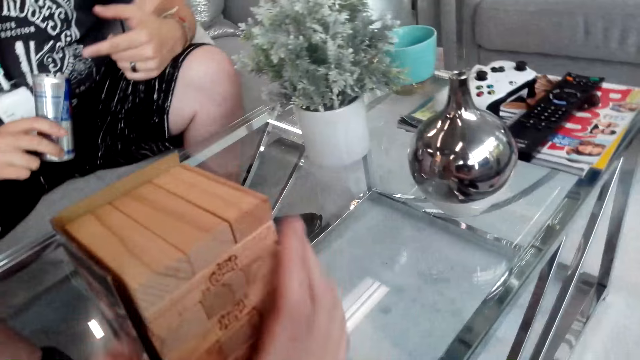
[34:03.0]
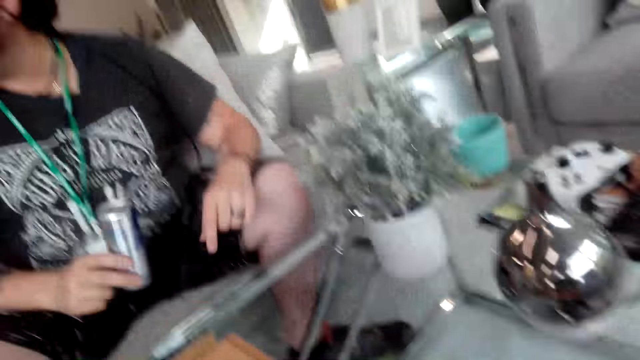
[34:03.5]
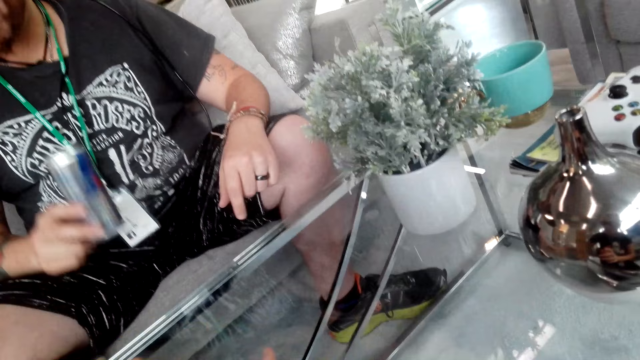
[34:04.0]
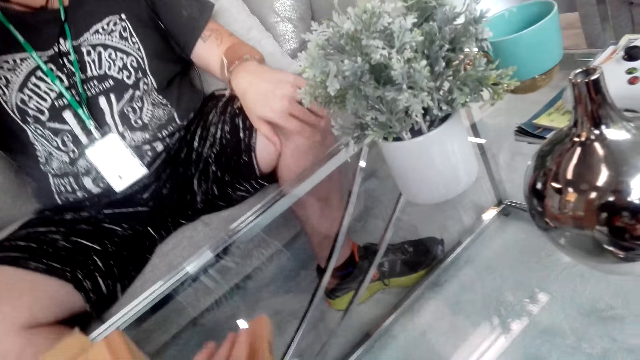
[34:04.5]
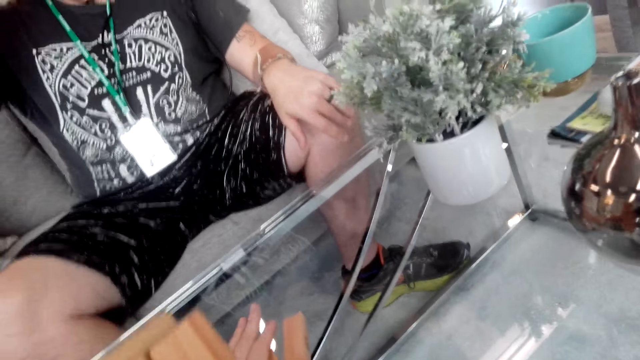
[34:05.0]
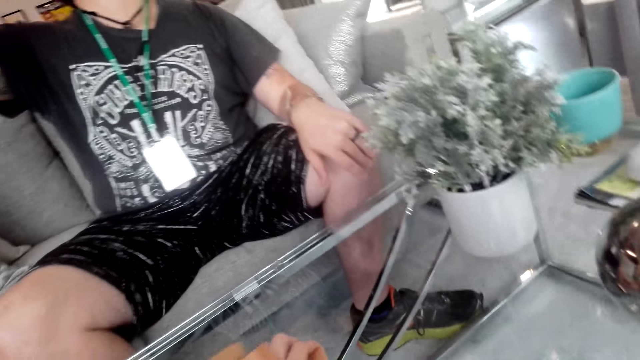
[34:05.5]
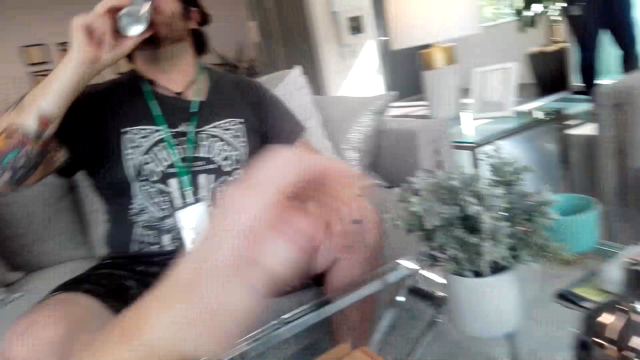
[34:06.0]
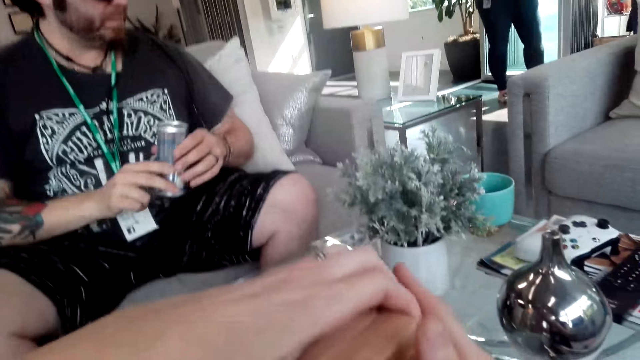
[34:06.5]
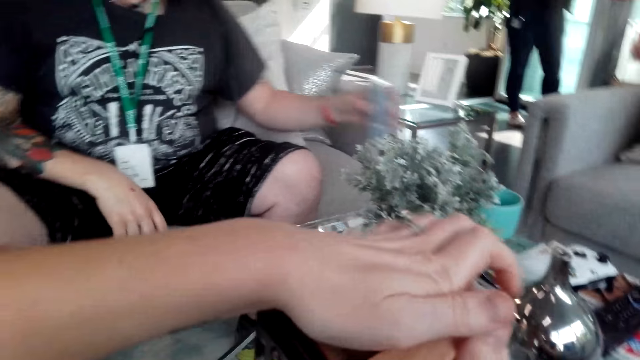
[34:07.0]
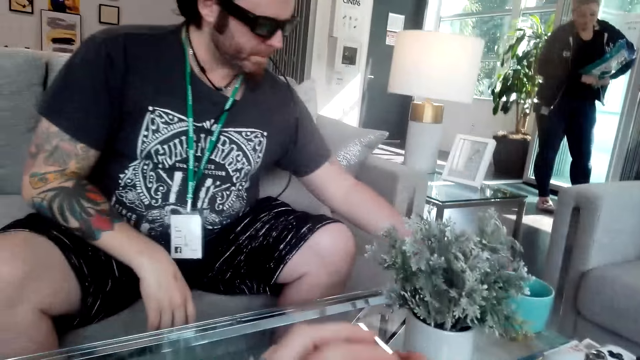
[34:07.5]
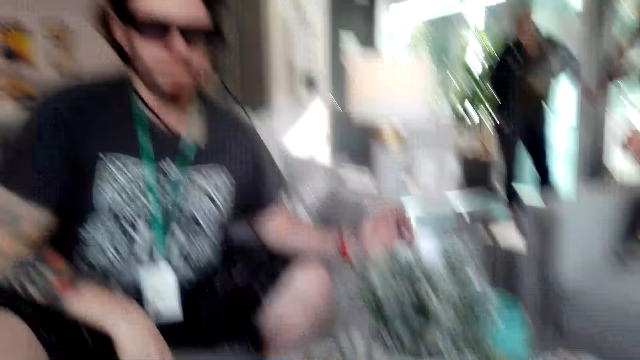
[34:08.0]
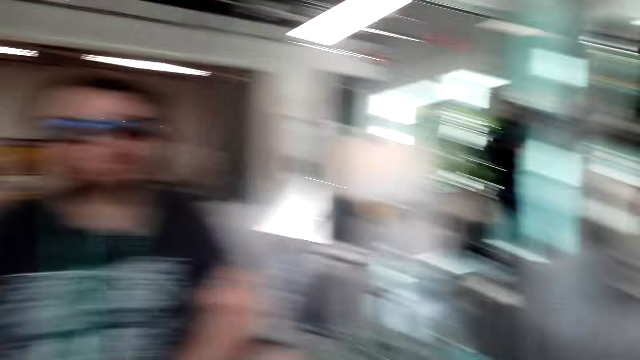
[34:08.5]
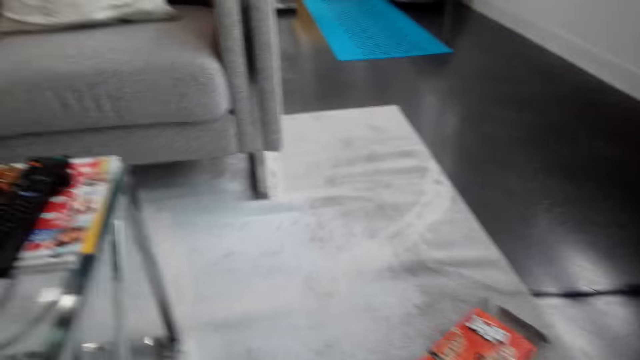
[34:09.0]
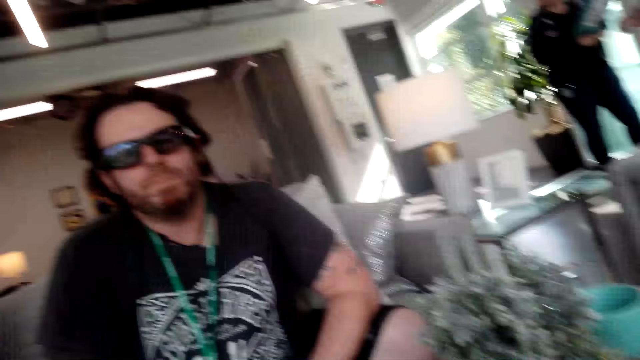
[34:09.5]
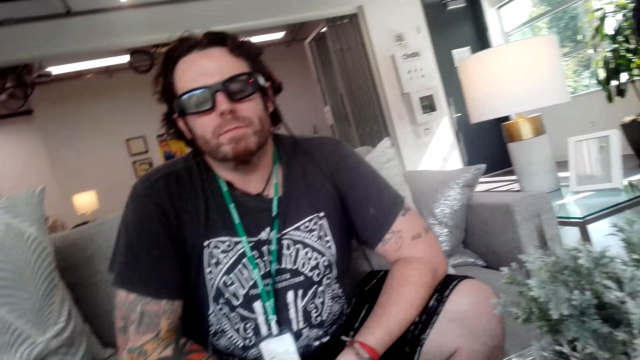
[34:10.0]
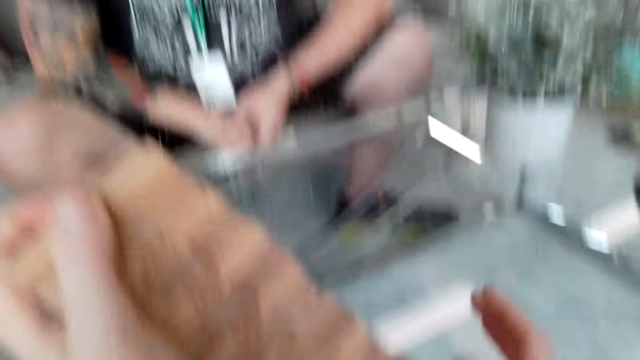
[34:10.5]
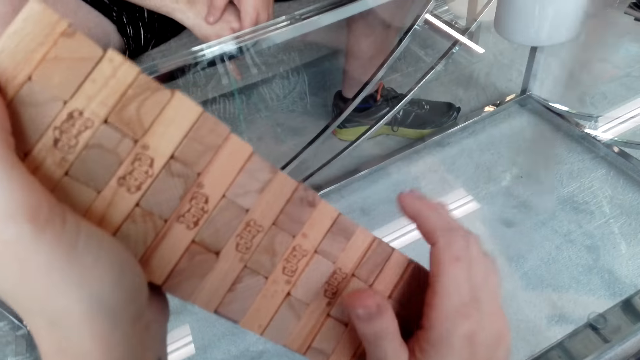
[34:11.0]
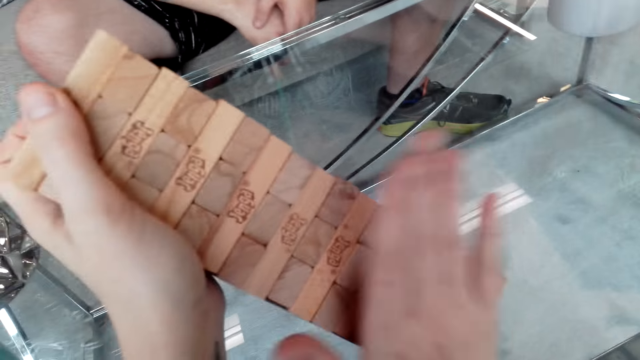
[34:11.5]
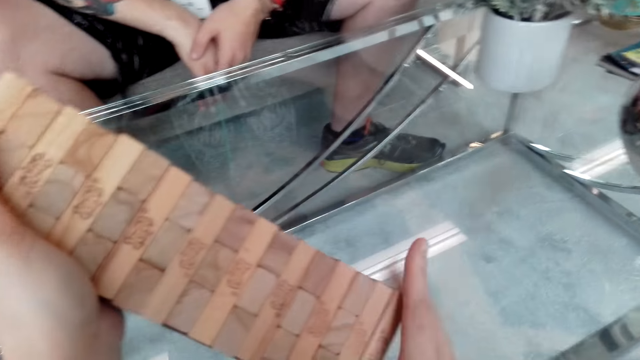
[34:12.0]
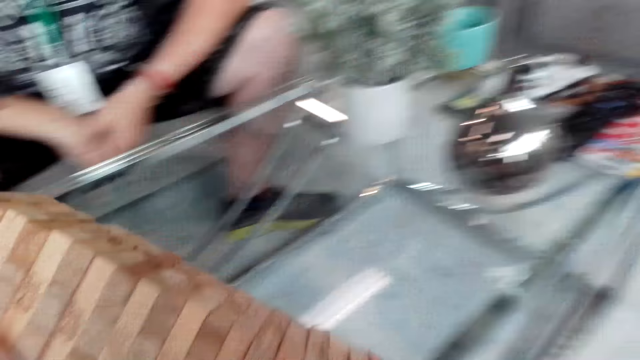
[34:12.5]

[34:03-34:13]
A man puts the energy can on the table. The camera wearer talks to the man.

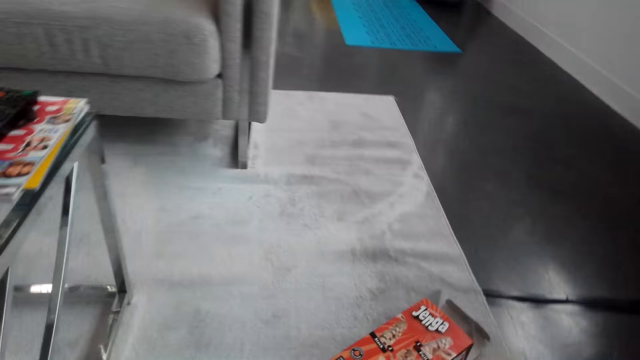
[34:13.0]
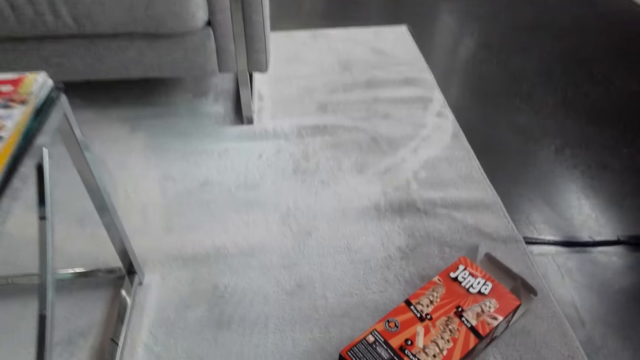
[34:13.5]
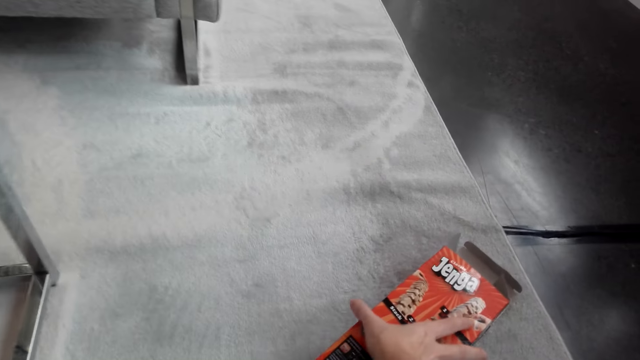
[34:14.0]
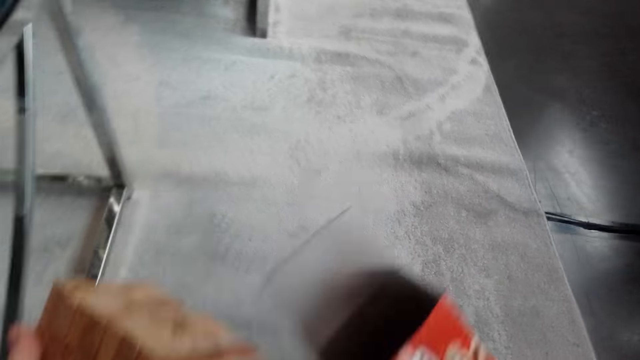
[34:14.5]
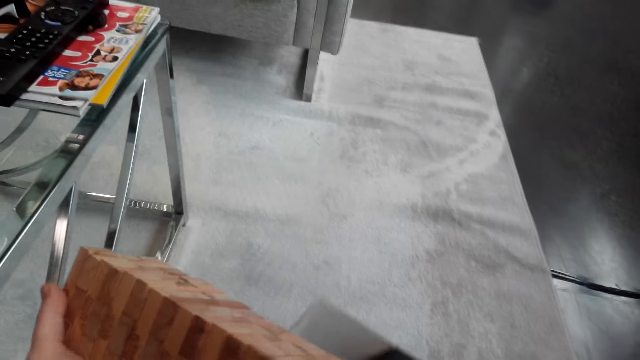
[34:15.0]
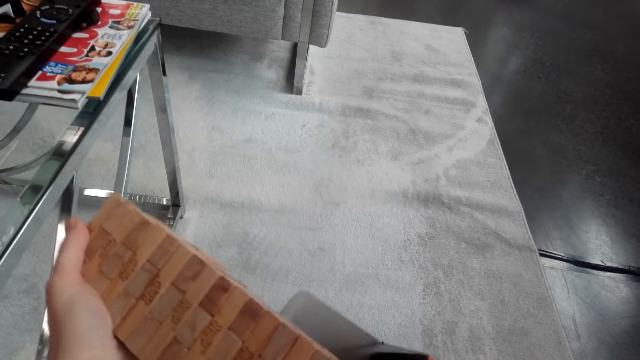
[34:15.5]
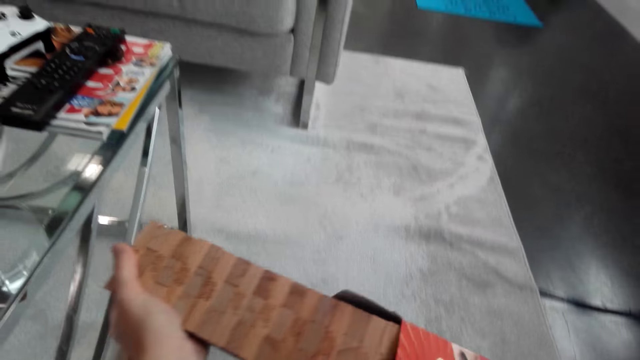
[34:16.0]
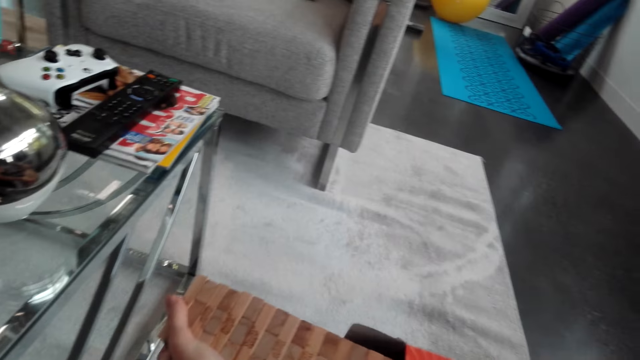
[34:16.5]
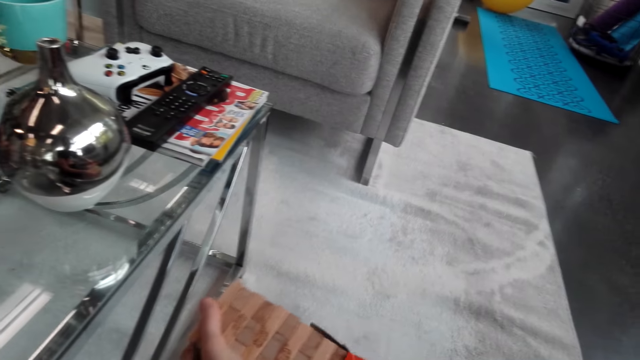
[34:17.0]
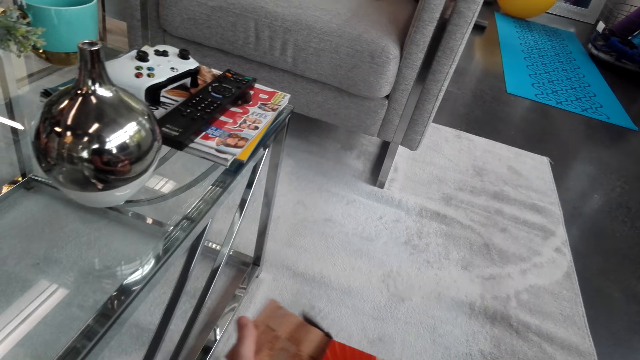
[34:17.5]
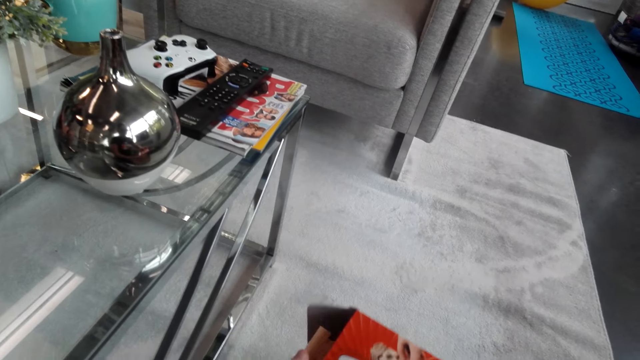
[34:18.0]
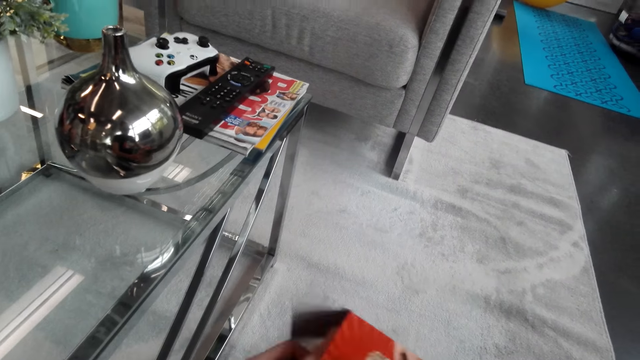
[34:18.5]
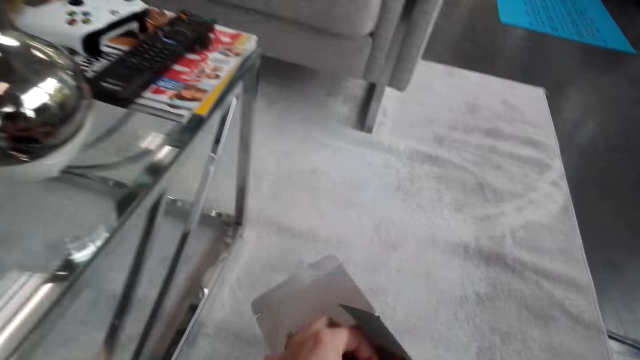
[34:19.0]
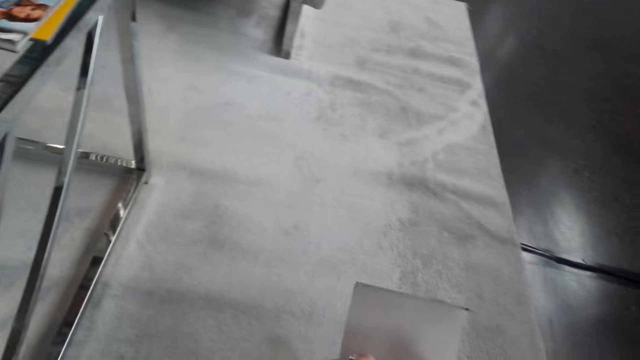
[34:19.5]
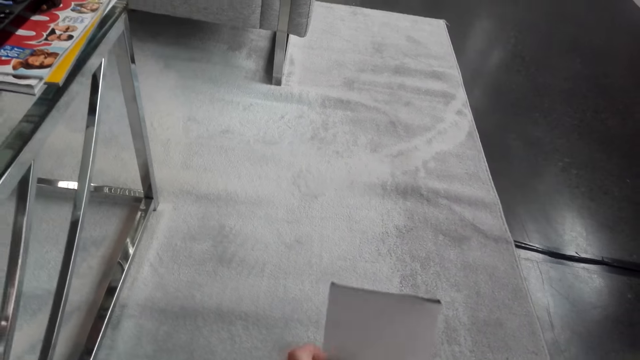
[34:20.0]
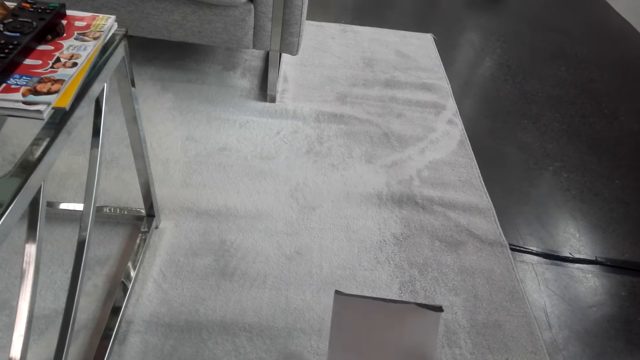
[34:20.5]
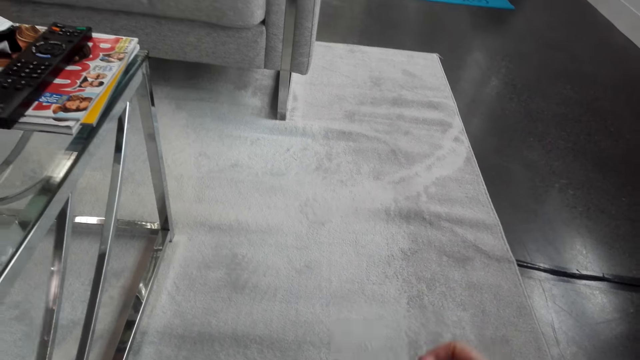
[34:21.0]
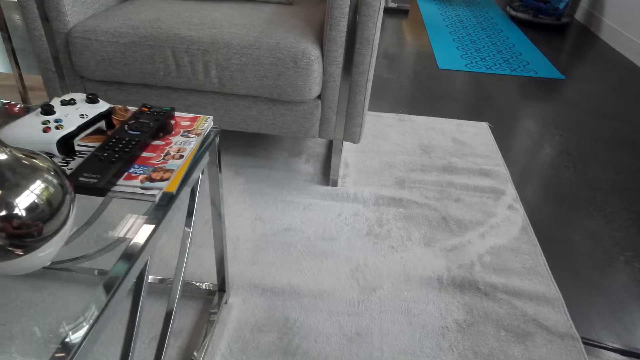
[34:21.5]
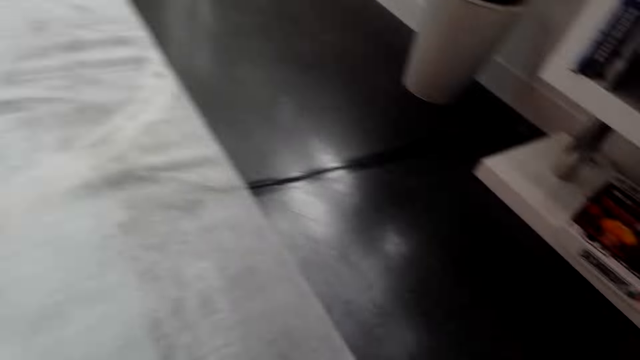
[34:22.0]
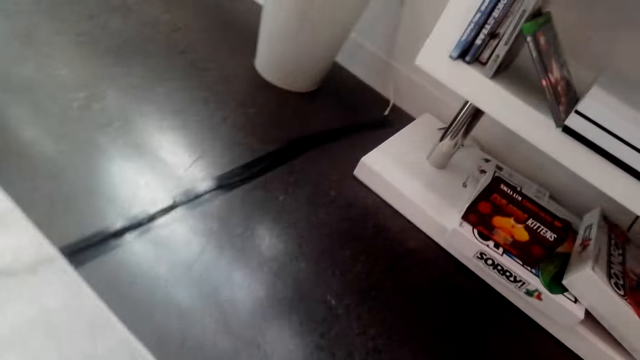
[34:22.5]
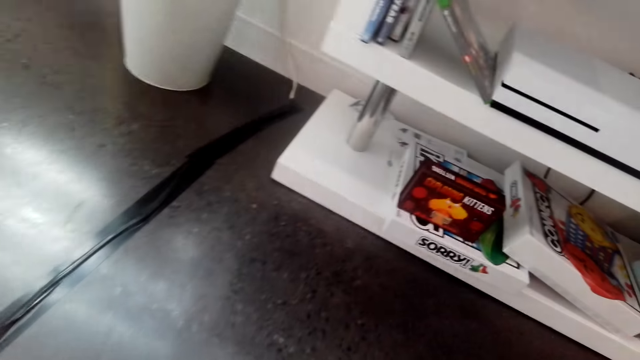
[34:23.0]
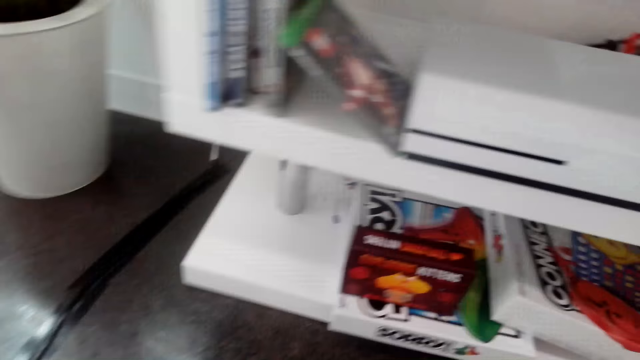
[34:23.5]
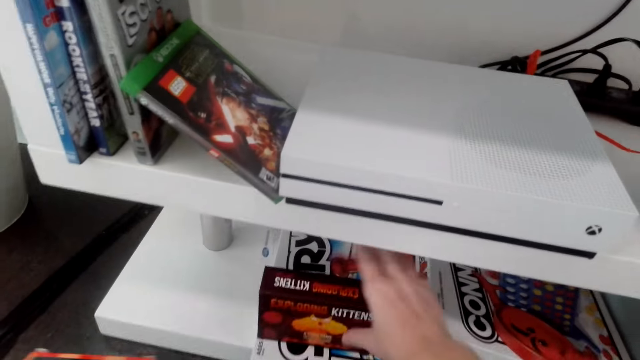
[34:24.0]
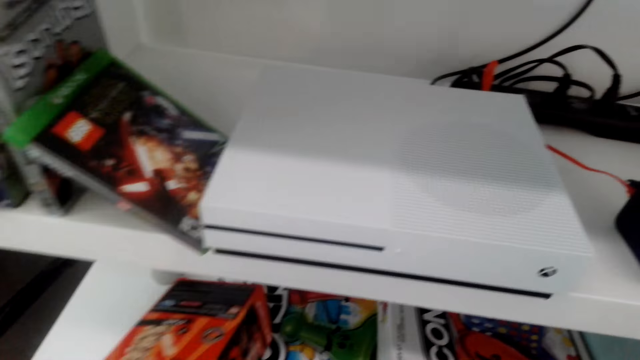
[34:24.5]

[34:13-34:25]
The camera wearer takes the box from the floor. They put the pieces of wood in the box. They close the box.
